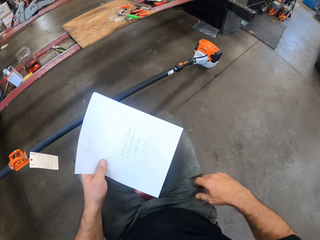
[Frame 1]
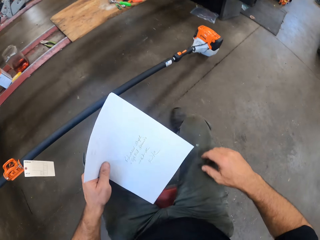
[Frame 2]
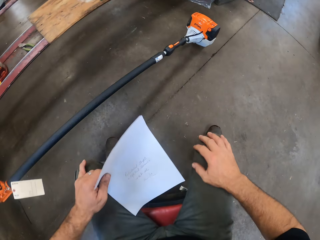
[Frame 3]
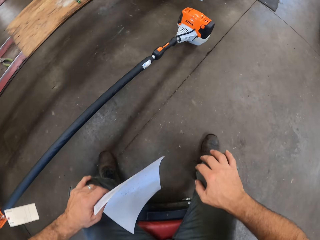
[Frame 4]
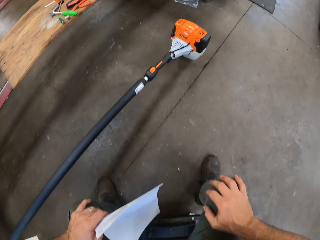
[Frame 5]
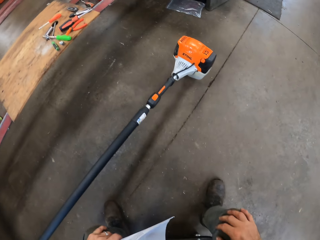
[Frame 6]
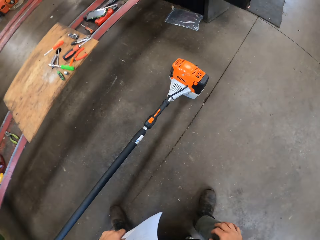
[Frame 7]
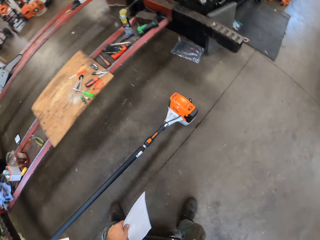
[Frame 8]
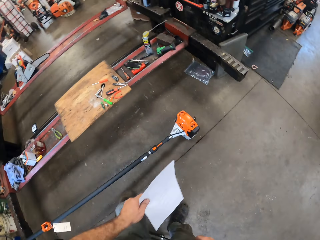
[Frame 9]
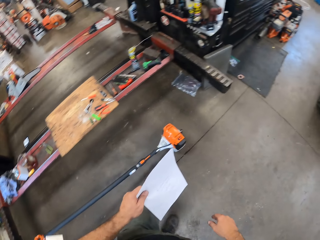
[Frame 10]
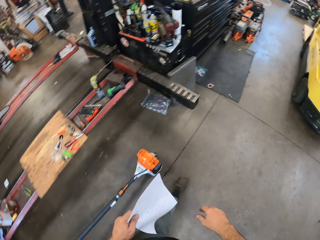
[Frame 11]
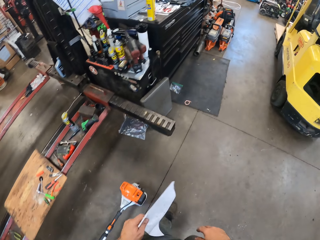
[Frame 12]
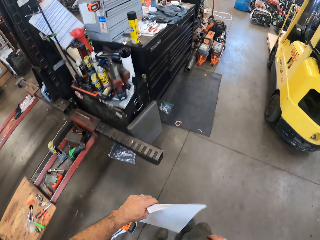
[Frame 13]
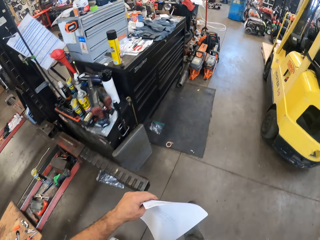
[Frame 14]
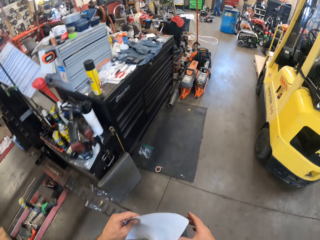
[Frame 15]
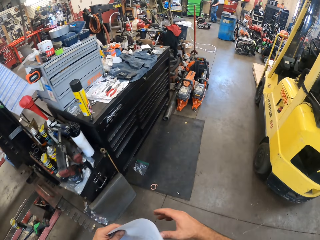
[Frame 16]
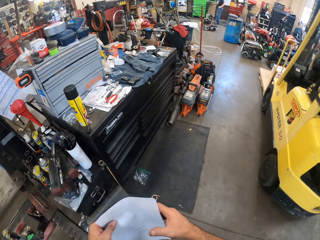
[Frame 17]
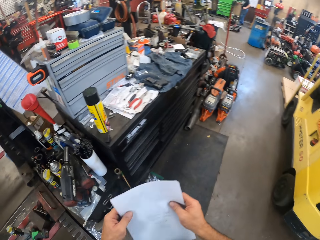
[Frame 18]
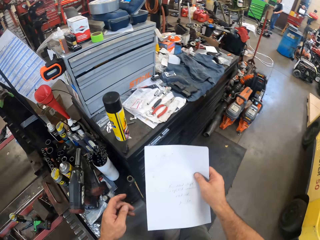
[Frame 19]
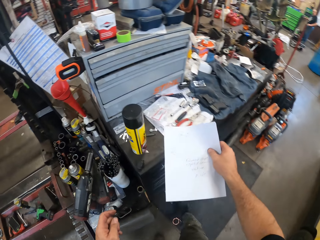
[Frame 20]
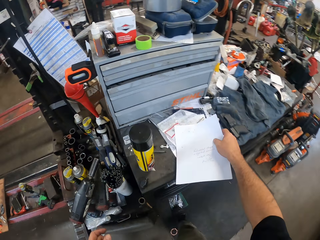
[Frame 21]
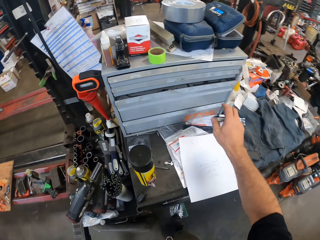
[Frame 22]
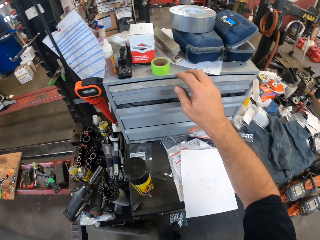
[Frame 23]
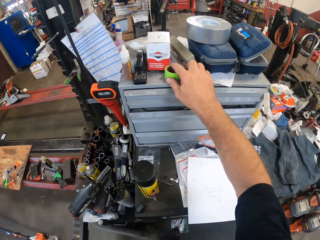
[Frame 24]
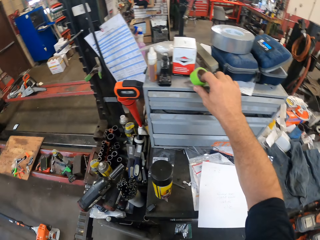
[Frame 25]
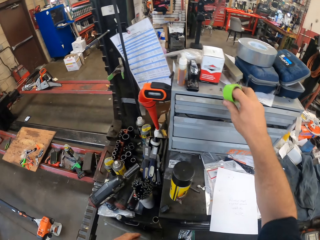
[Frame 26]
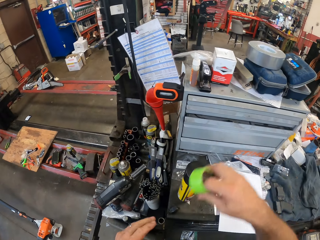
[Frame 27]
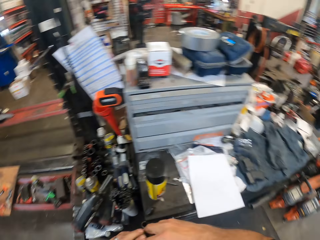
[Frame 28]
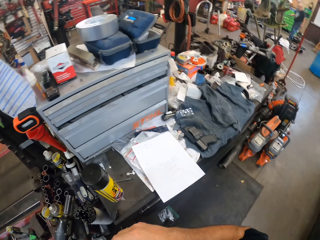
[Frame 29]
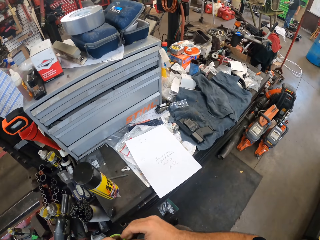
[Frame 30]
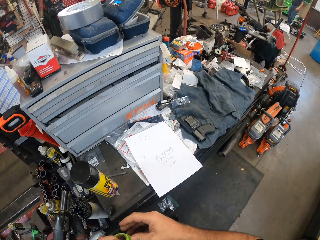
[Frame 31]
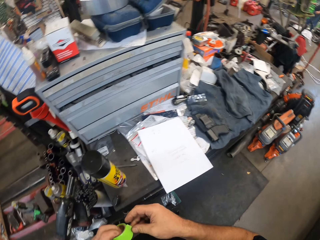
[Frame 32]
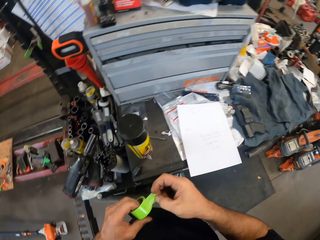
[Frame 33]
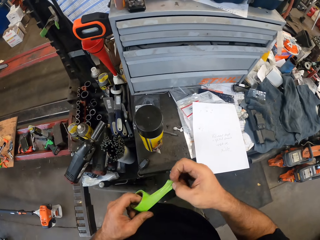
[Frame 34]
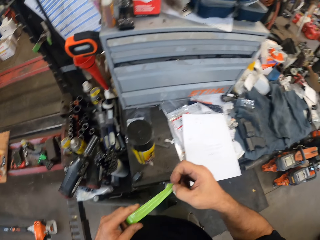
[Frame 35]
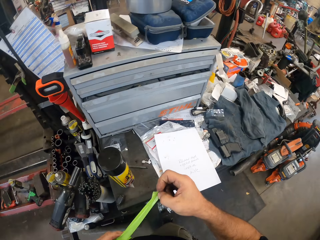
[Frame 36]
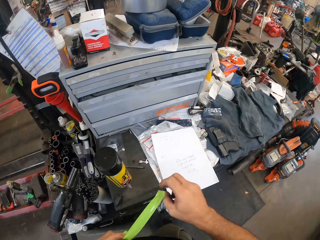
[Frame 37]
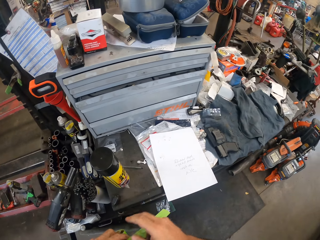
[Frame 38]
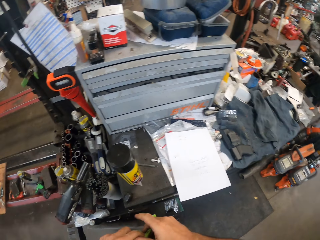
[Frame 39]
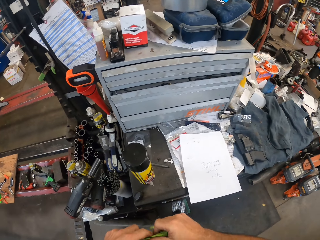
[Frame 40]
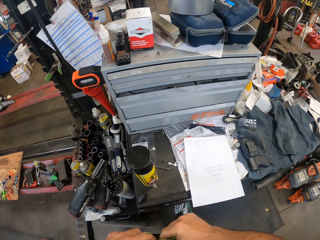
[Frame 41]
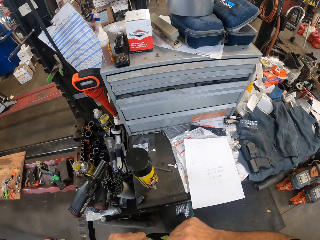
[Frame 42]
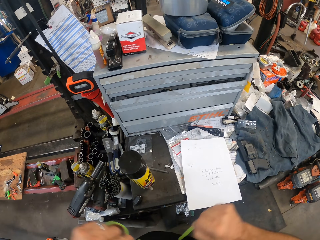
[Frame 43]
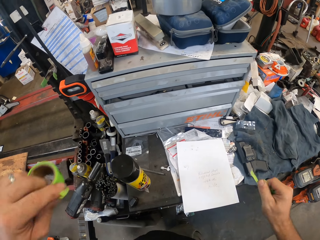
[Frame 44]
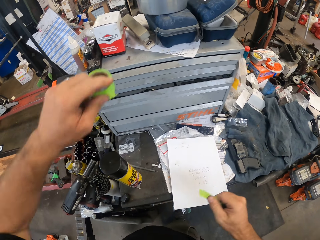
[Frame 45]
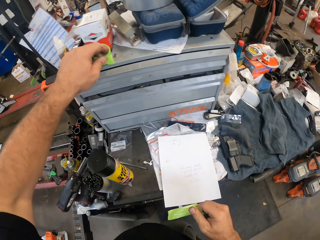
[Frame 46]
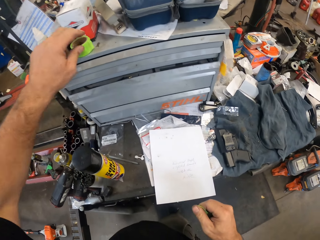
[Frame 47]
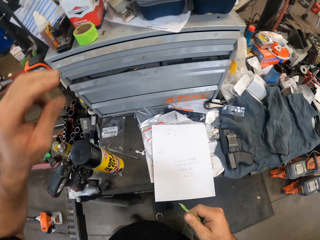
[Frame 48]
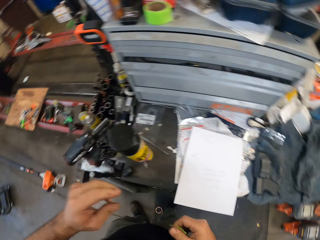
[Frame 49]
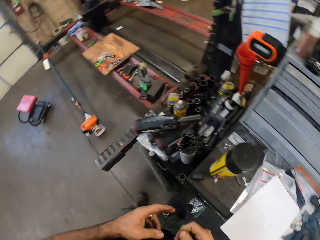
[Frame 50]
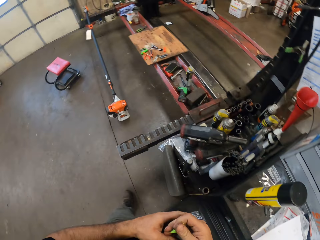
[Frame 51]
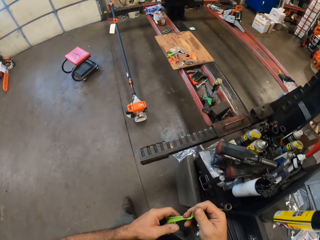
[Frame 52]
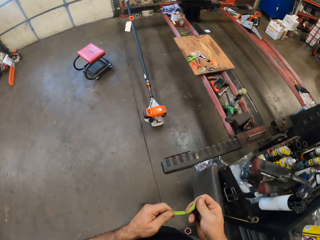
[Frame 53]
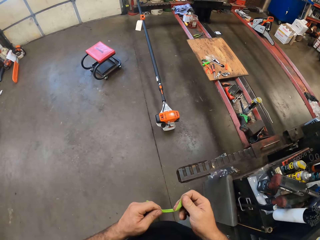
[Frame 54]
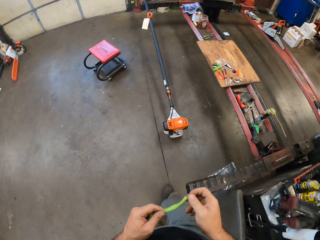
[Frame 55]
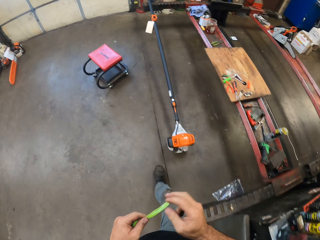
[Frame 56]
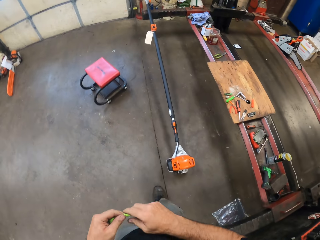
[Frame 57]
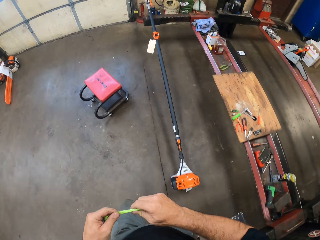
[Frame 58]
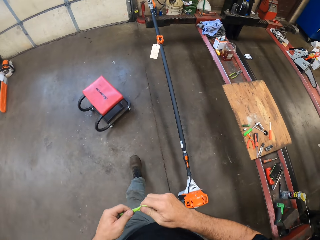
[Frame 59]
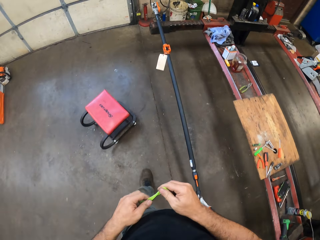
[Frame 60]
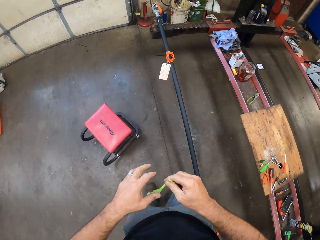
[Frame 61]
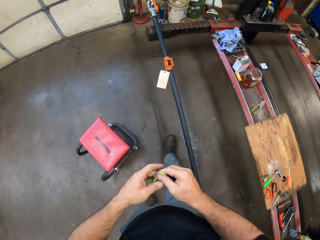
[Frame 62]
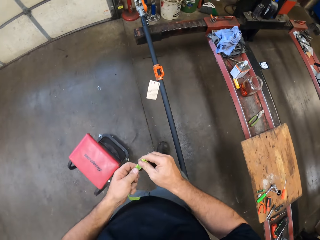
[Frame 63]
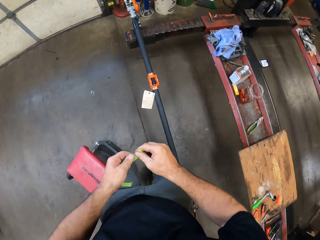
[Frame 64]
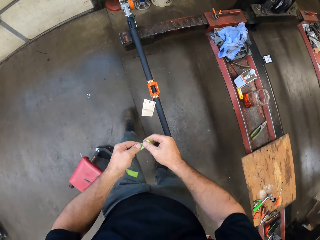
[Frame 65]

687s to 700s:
The camera wearer moves with his chair. He stands up from the stool. He walks towards a tool box in the workshop. He drops the label on the tool box. He takes a caution tape or masking tape from another tool box on the bigger tool box. He takes part of the caution tape. He cuts the masking tape. He places the caution tape on the tool box. He walks towards the chair.

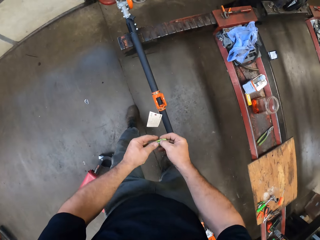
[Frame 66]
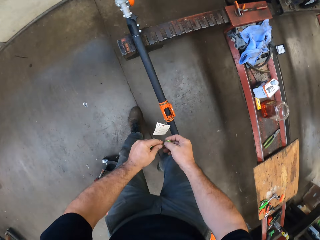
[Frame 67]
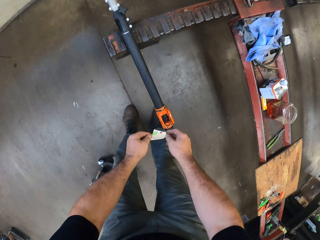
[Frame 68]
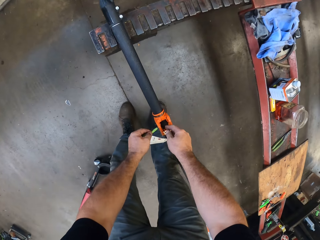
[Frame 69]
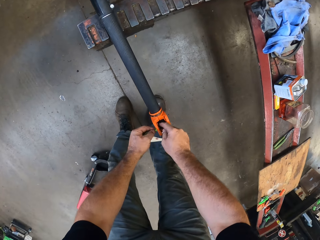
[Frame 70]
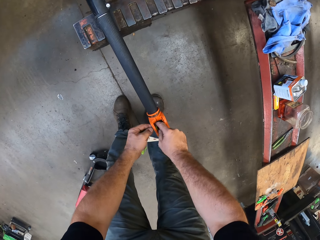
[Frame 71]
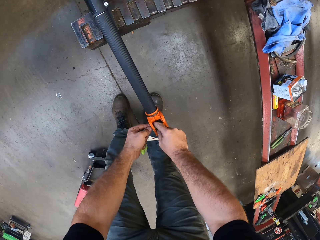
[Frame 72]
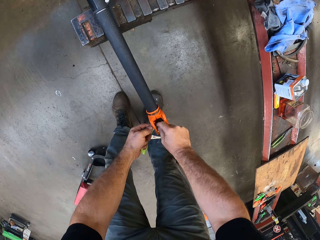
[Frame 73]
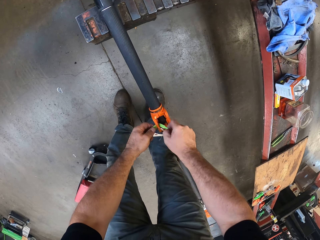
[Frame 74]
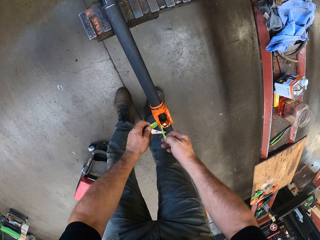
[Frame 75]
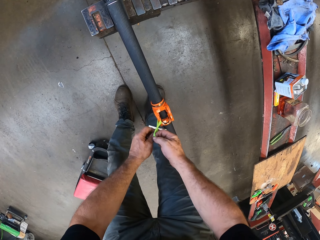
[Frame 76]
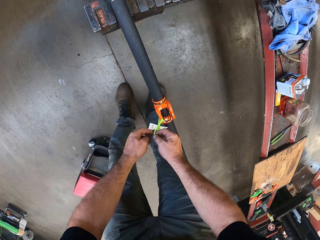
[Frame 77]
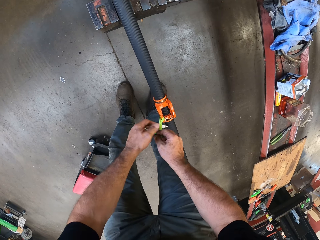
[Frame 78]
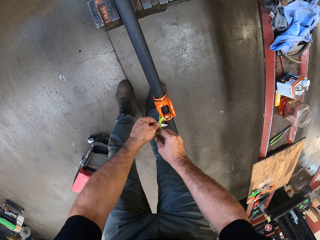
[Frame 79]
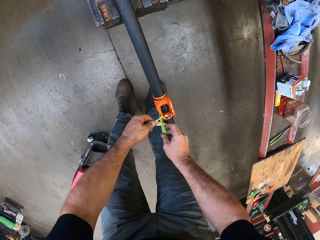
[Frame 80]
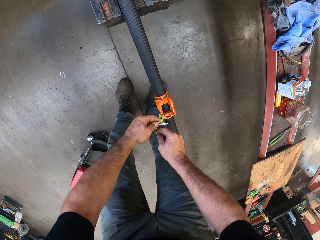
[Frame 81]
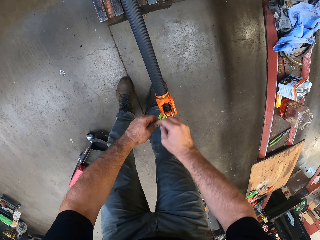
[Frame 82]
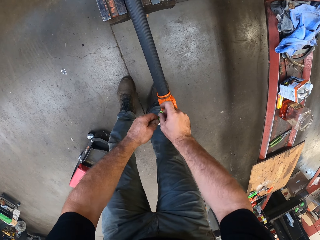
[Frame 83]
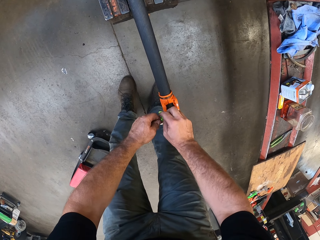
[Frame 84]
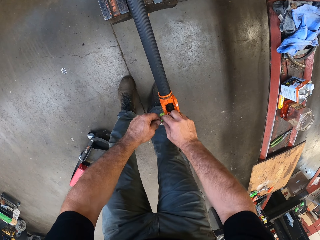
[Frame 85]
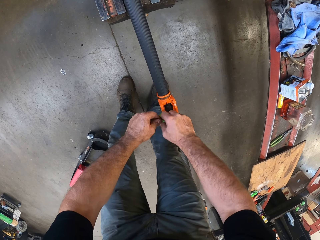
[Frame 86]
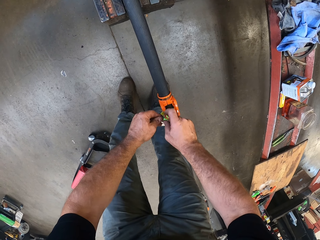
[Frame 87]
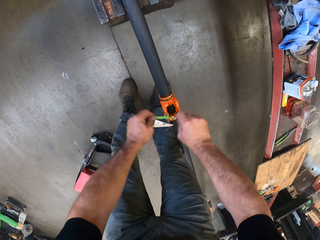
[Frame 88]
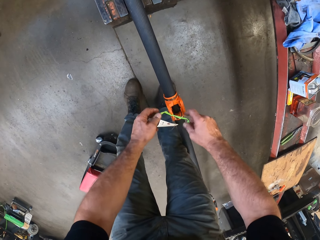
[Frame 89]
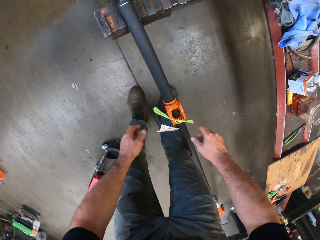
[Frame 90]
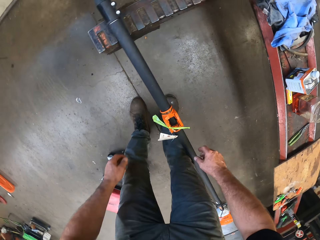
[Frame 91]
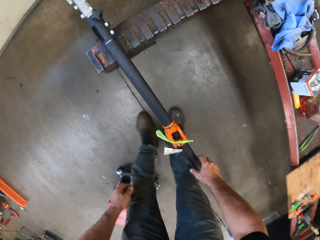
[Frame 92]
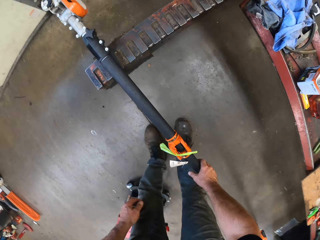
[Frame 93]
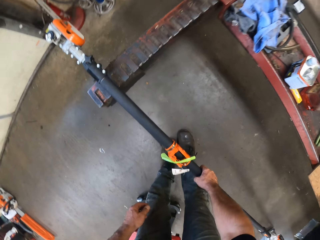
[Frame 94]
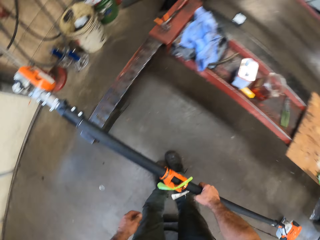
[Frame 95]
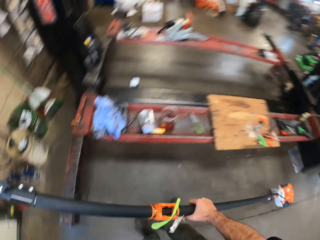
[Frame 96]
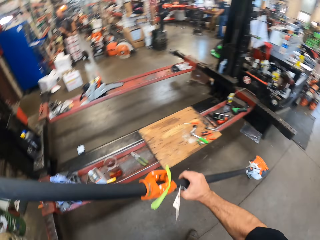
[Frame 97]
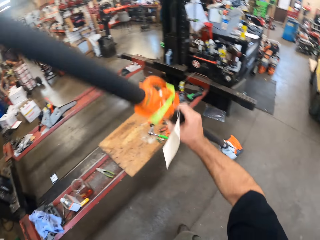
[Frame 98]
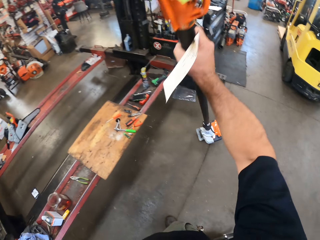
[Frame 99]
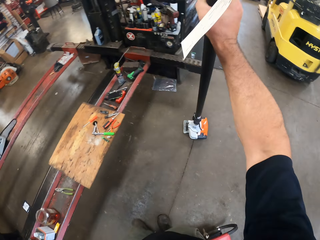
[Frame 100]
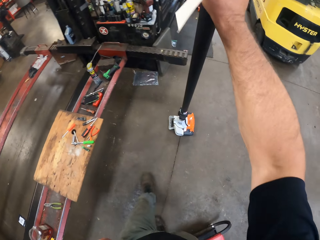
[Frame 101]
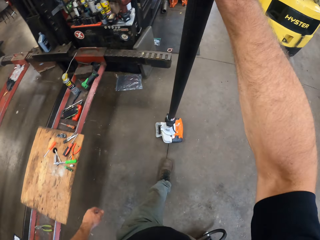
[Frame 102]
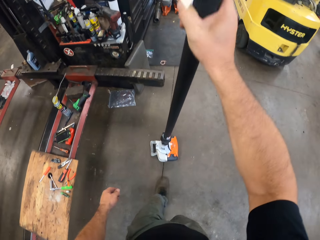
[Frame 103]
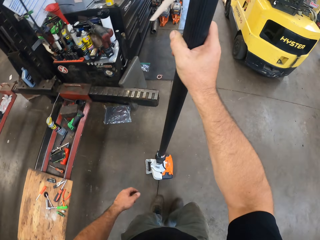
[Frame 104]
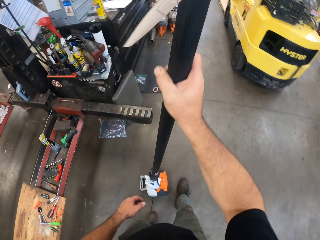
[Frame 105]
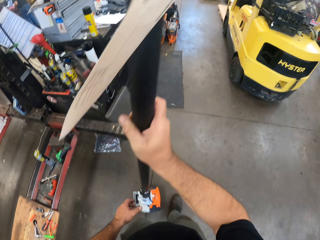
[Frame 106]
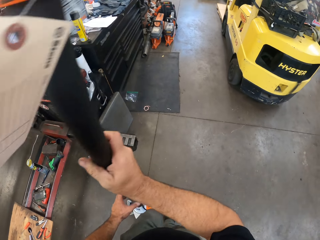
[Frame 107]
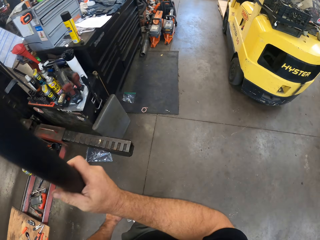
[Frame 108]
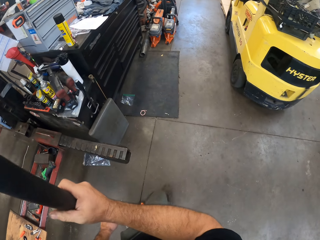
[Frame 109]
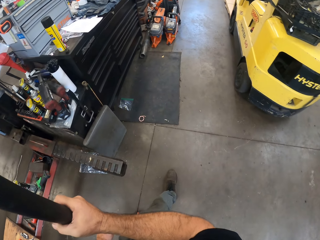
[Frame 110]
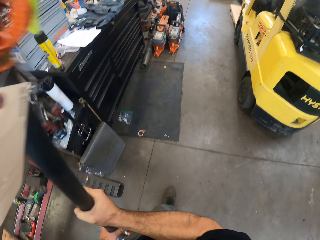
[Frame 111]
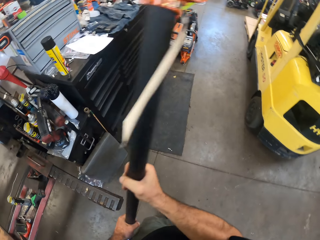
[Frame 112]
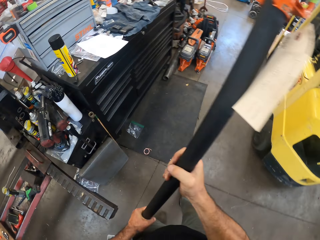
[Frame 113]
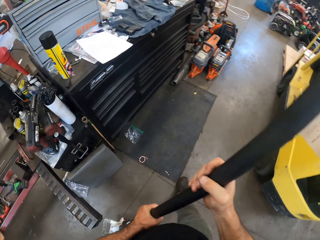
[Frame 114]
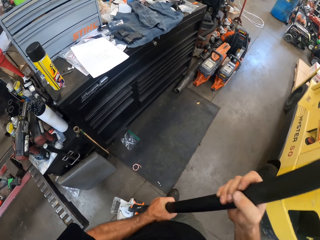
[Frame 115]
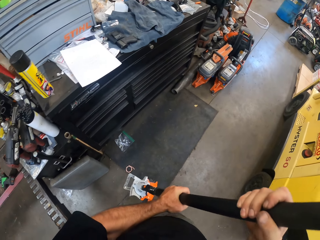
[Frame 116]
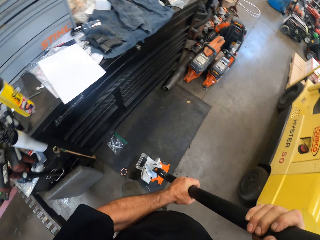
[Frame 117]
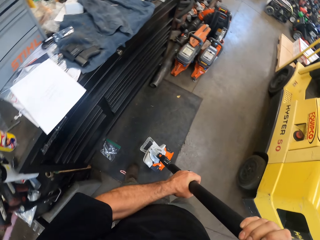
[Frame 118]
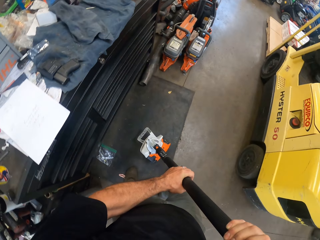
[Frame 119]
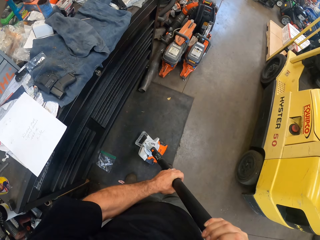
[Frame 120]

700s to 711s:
The camera wearer ties the caution tape or masking tape around the grip on the pole saw. He puts the masking tape on the handle. He carries the pole saw with his right hand. He takes the grass cutter, puts the grass cutter vertically, takes the grass cutter and walks in the room.
